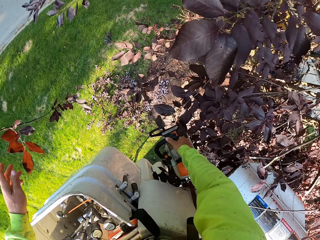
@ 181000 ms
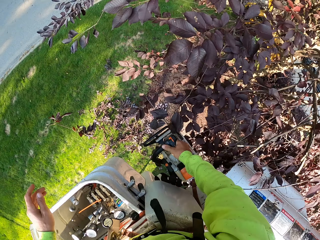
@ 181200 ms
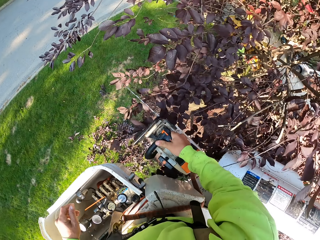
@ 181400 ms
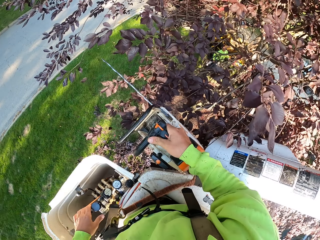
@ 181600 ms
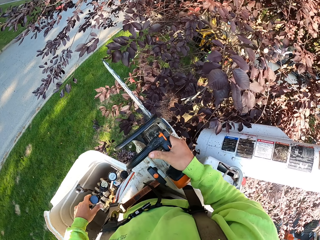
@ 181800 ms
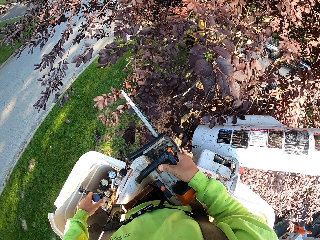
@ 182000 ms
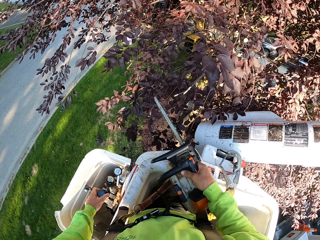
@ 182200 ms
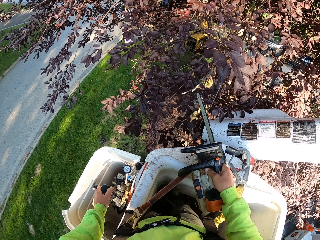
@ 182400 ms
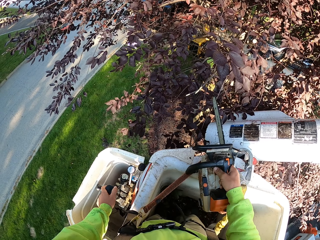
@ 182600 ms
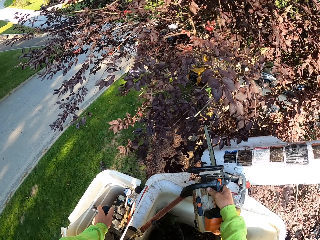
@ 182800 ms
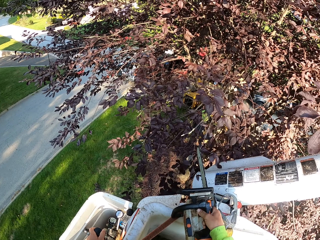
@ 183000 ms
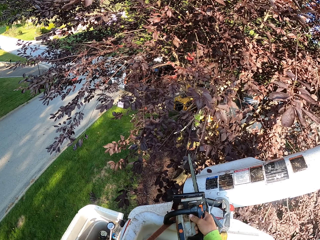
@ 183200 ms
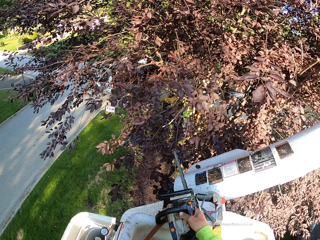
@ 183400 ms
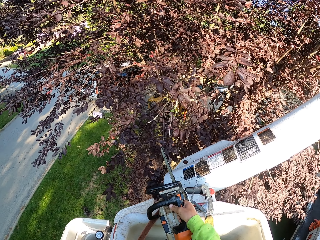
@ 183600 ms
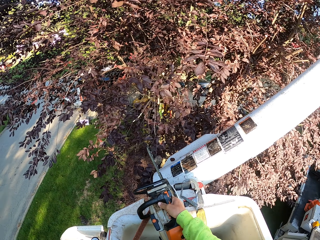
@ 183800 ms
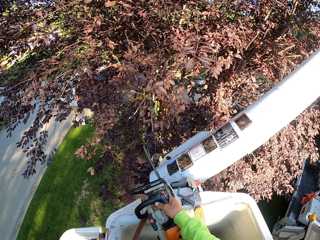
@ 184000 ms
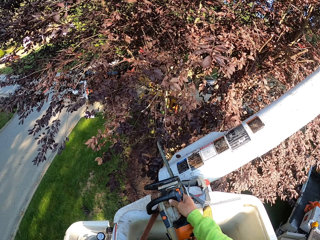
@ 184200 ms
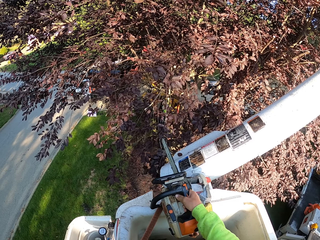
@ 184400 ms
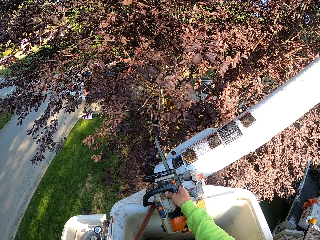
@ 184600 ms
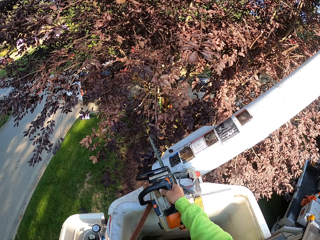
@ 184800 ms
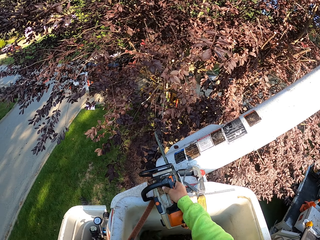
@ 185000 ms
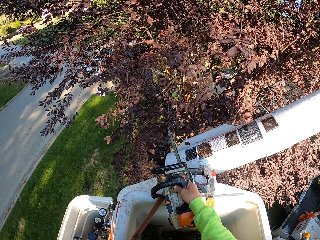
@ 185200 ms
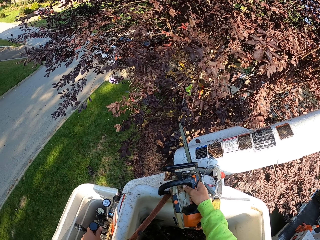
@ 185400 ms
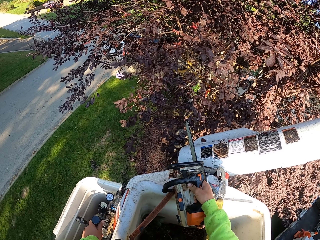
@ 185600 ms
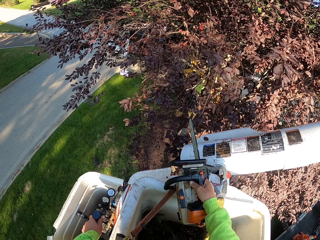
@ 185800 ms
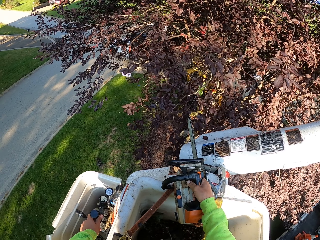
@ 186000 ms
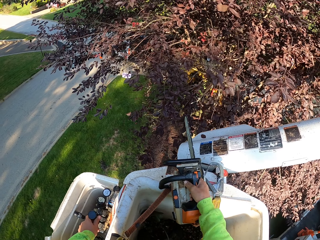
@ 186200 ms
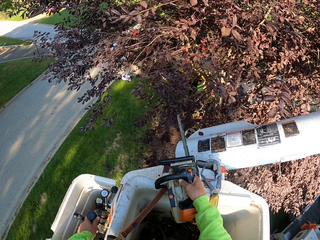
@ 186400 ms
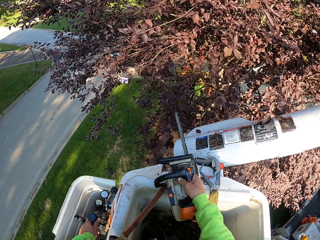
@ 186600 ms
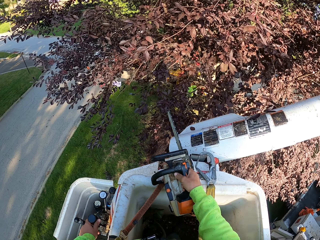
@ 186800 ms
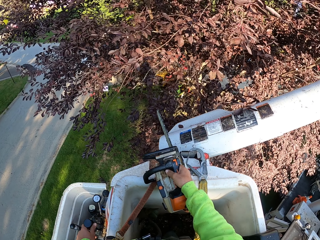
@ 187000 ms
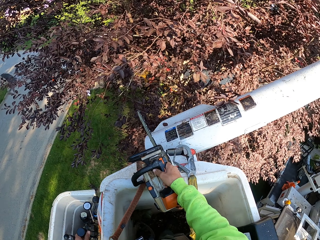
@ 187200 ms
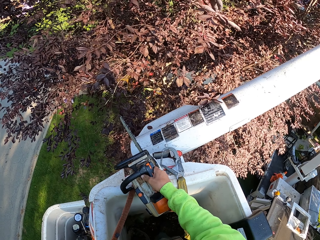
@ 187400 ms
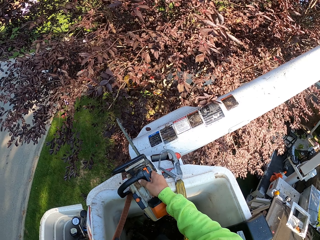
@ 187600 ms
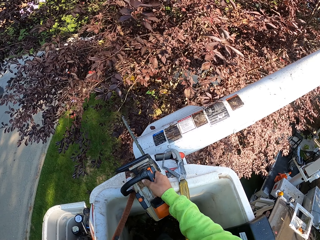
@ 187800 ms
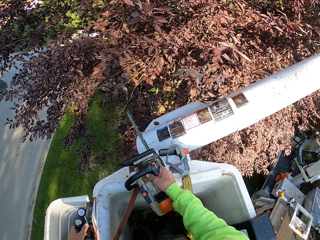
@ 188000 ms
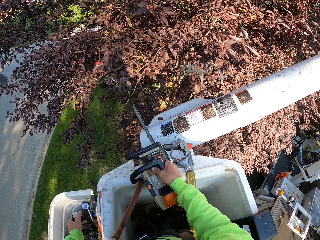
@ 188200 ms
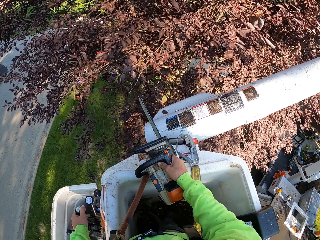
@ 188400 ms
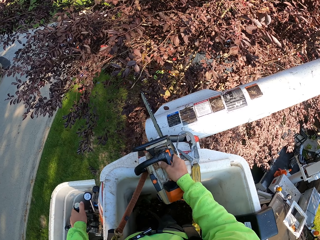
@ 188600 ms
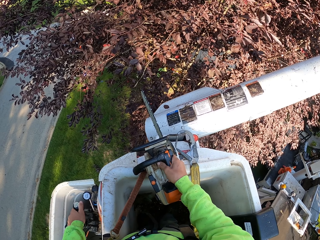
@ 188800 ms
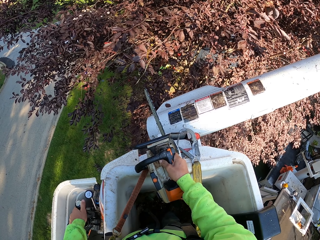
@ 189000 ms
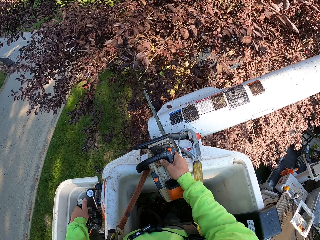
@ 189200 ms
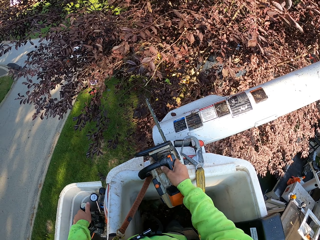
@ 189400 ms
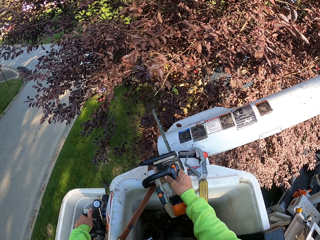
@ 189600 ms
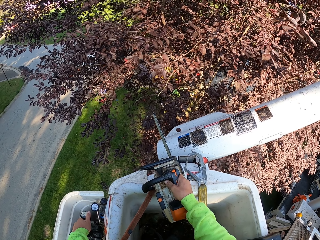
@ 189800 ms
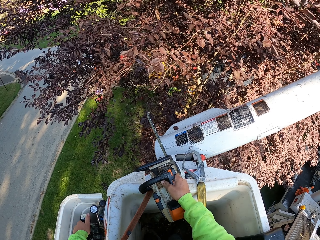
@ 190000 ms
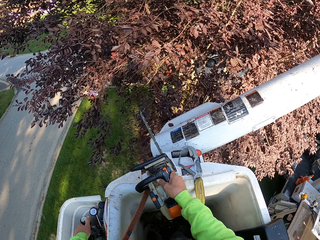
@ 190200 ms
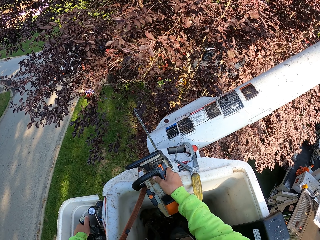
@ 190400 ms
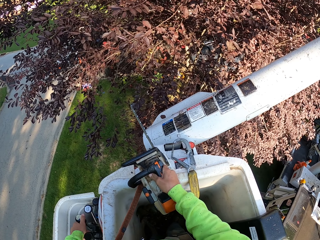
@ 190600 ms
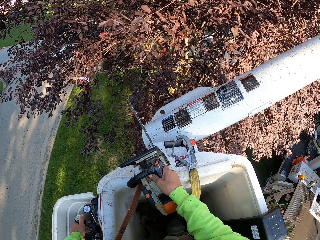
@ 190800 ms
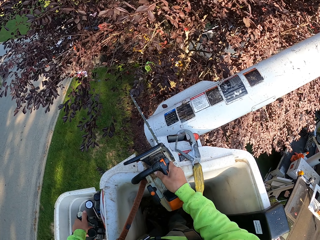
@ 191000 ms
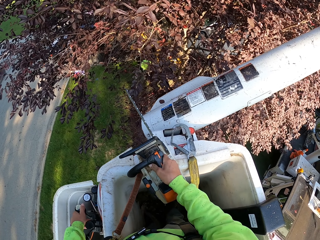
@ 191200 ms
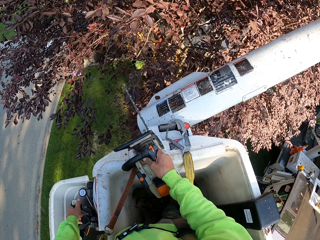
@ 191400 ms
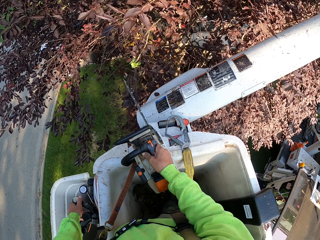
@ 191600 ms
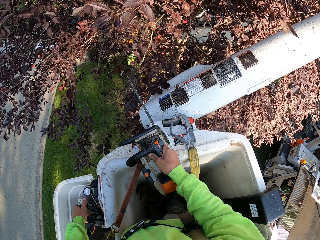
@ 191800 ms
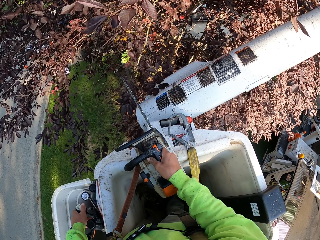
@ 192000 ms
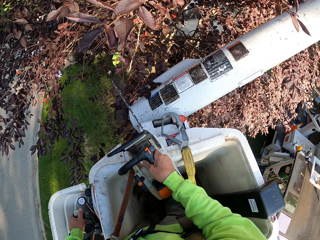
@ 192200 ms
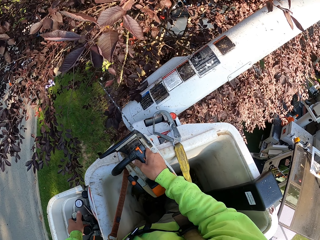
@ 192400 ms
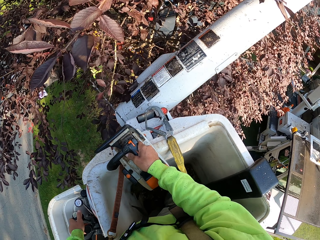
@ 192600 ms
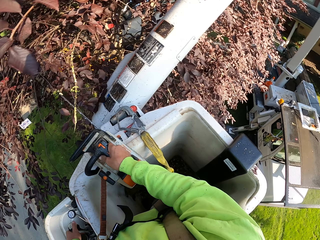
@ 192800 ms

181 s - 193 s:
The camera wearer moves backward with his hands on the control of the man lift. He adjusts the crane. He moves up with his hands on the control of the man lift.

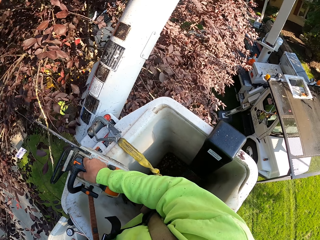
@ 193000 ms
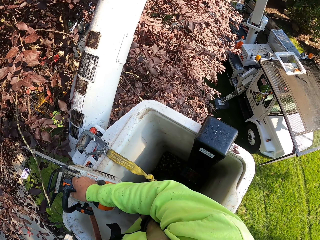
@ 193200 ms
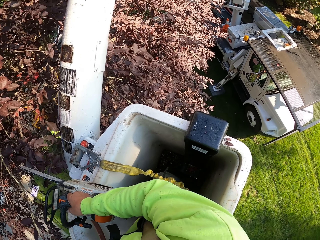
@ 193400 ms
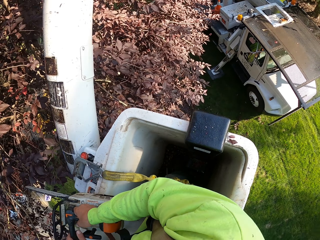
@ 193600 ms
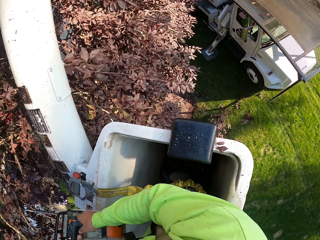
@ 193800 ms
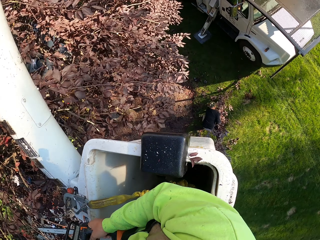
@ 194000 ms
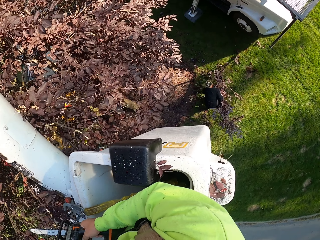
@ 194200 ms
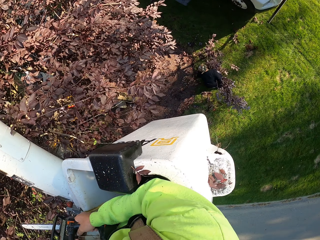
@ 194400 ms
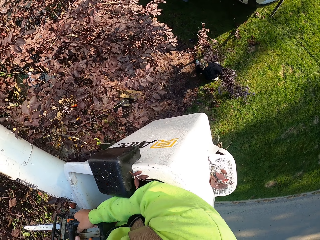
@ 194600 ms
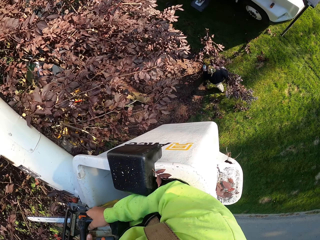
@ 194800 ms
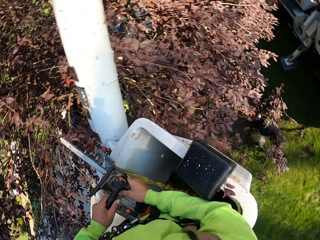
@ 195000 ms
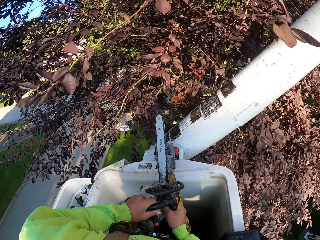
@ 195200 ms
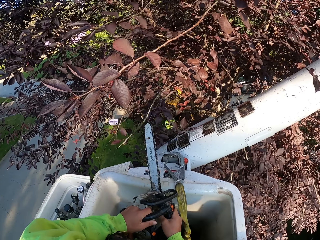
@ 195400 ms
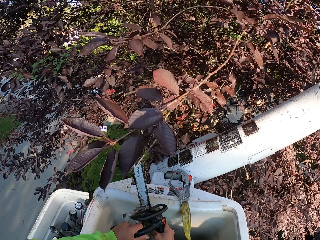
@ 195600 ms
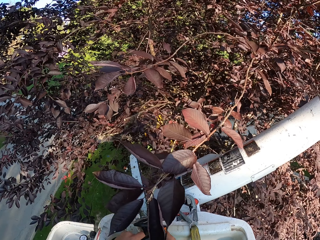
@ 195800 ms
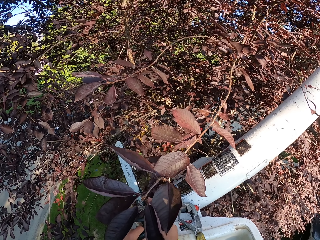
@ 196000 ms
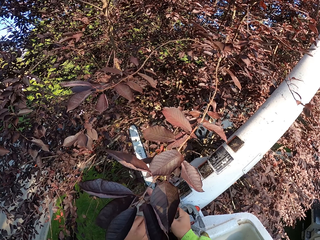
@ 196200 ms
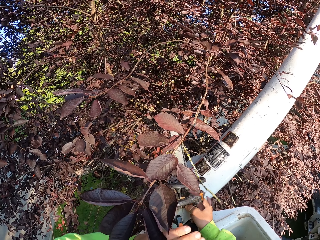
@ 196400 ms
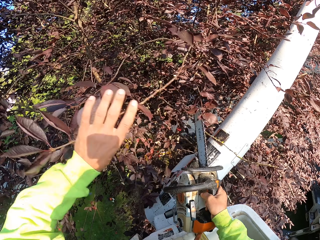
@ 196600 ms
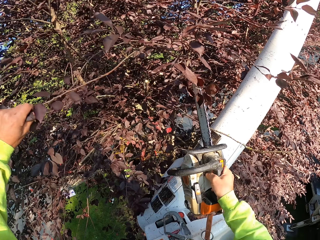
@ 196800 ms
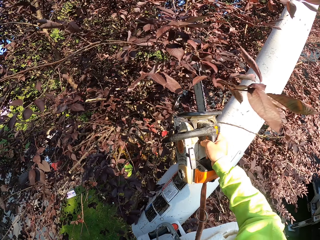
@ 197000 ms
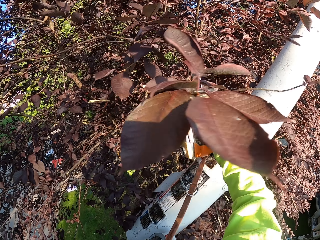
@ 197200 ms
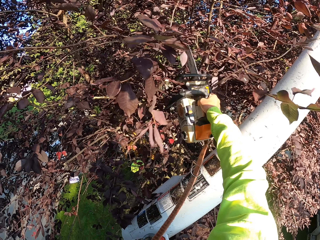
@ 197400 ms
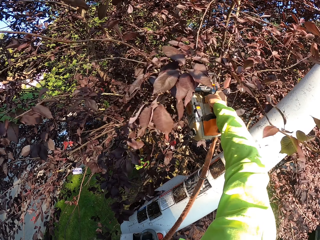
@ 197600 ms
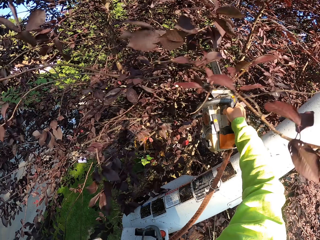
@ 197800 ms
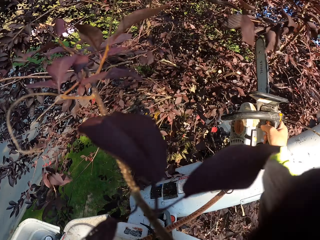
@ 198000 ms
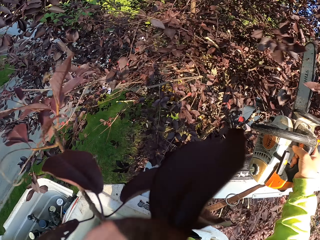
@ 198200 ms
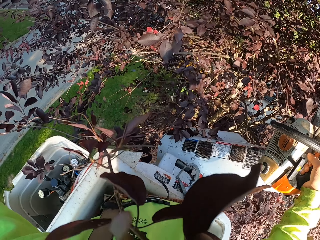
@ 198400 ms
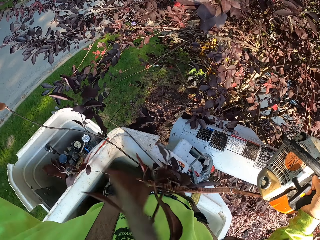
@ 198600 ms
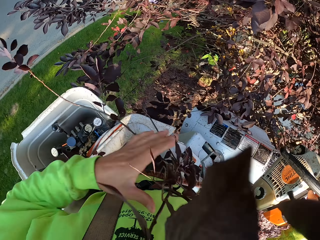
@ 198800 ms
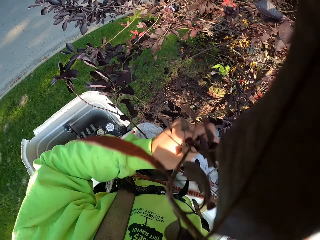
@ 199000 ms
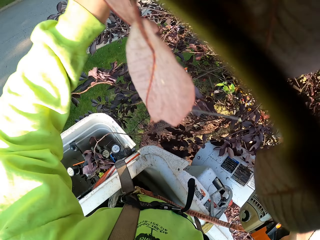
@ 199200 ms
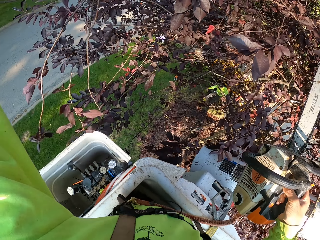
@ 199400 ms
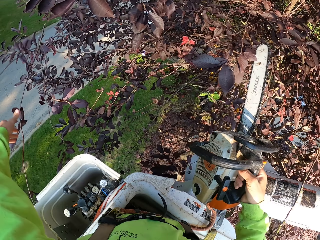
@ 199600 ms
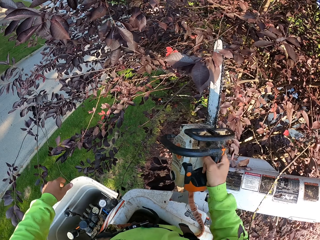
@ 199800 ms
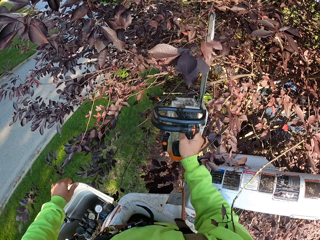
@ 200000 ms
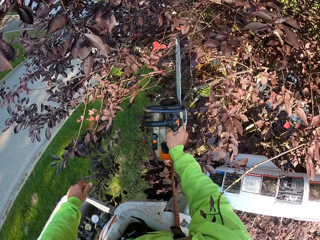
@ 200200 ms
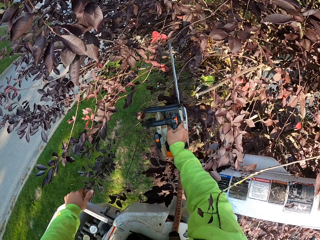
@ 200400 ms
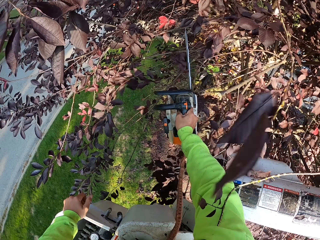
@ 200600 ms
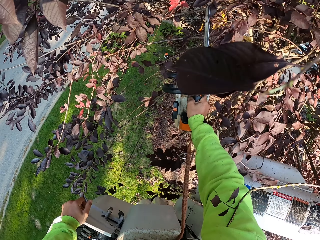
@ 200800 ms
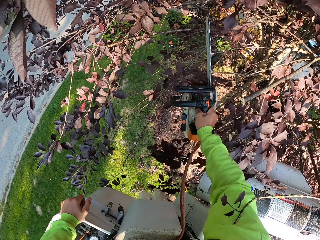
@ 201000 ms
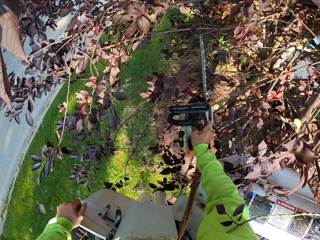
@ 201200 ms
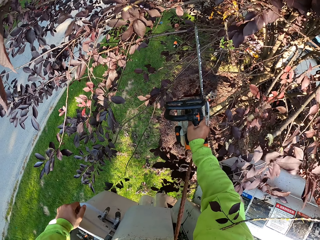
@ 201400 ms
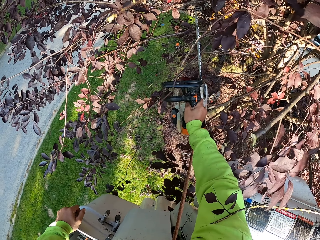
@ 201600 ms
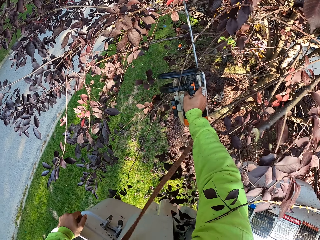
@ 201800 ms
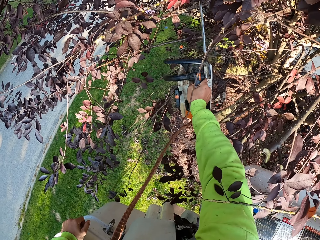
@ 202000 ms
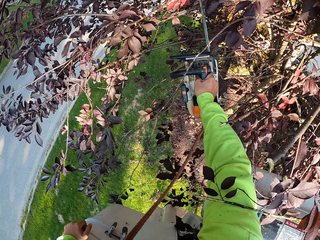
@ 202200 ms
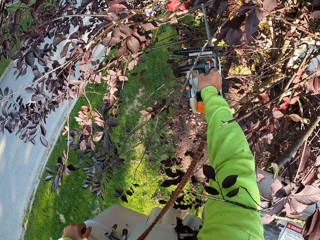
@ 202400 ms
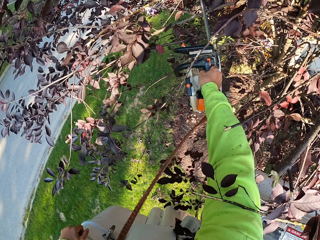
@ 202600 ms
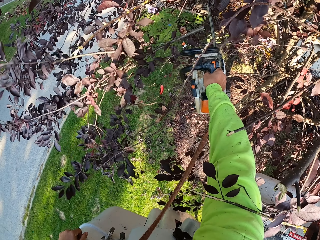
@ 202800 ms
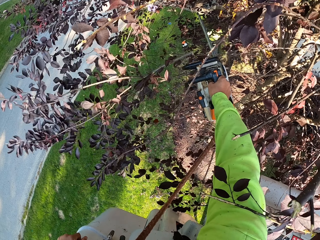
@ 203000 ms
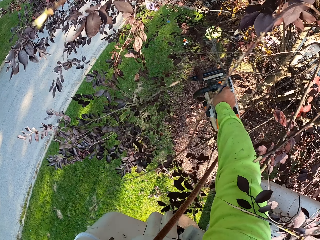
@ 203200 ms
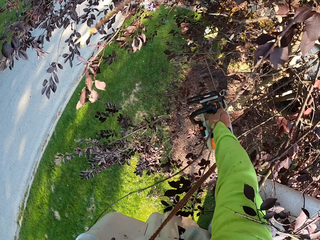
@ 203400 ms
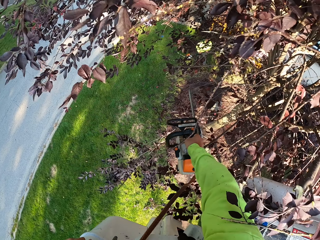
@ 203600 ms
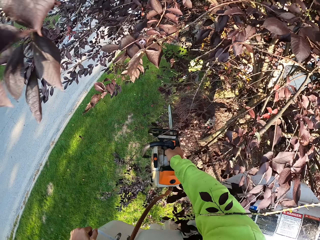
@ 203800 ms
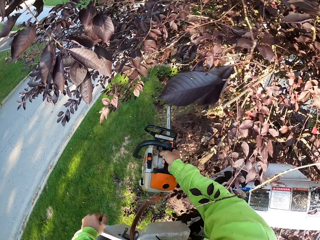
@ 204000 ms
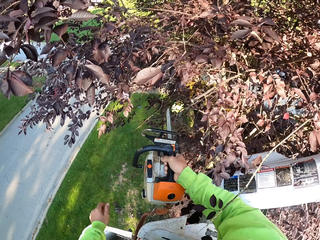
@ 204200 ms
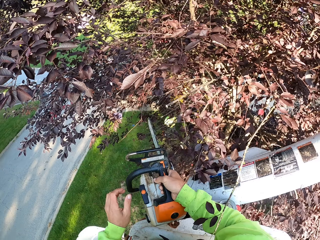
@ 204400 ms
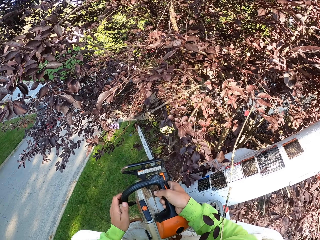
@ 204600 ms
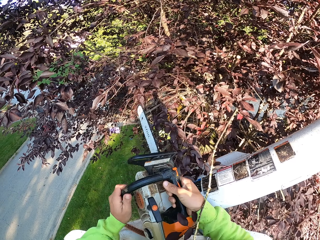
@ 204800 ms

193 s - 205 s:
The camera wearer holds a branch of leaves with his left hand. He cuts the branch of leaves in his left hand with the chain saw in his right hand. He drops the branch of leaves in his left hand to the ground. He cuts branches of leaves with the chain saw in his right hand.
